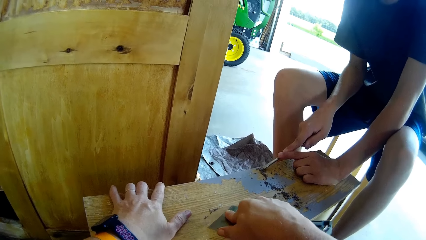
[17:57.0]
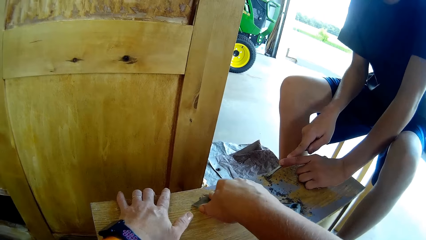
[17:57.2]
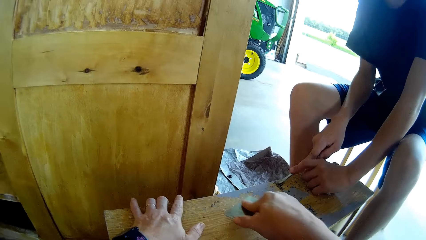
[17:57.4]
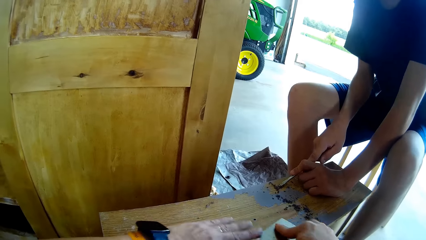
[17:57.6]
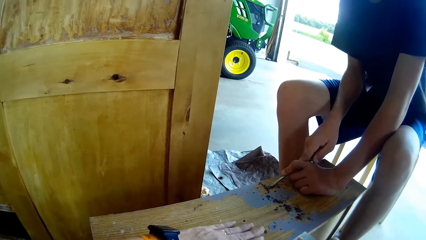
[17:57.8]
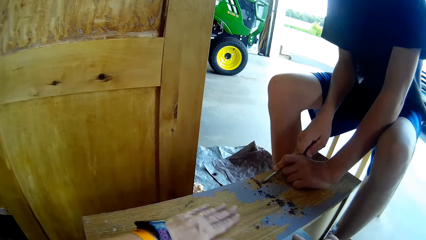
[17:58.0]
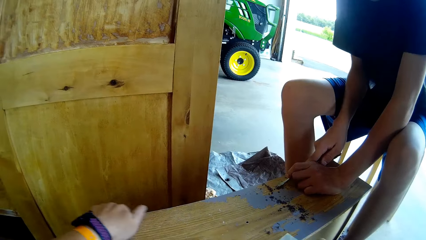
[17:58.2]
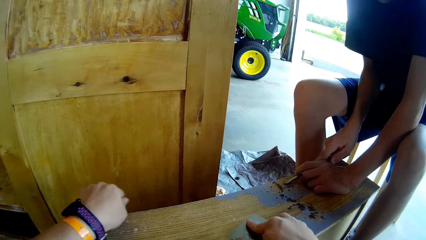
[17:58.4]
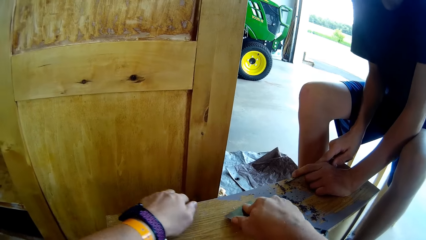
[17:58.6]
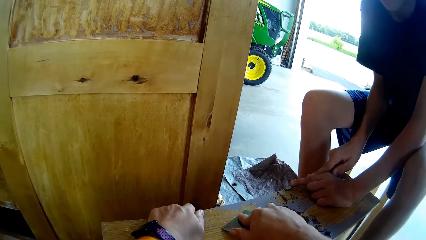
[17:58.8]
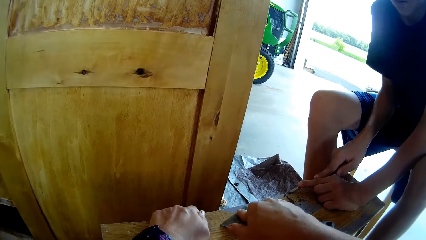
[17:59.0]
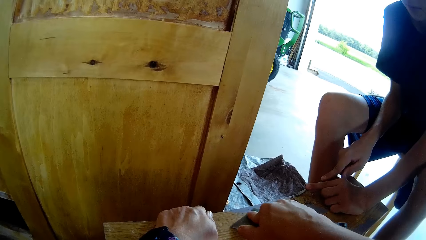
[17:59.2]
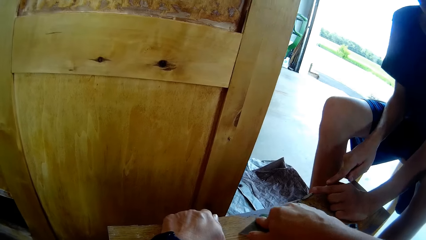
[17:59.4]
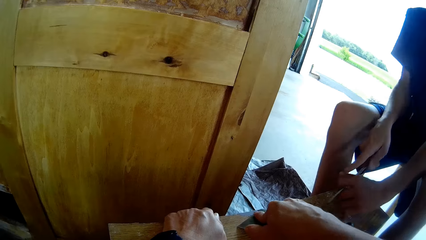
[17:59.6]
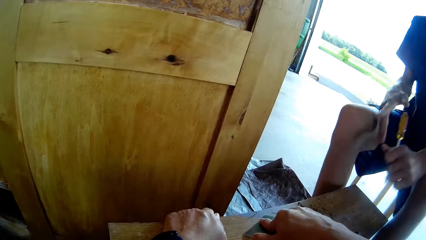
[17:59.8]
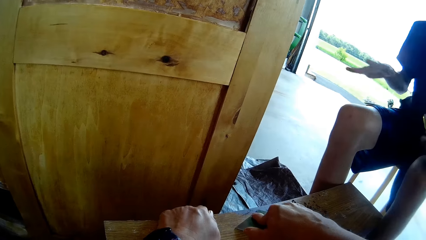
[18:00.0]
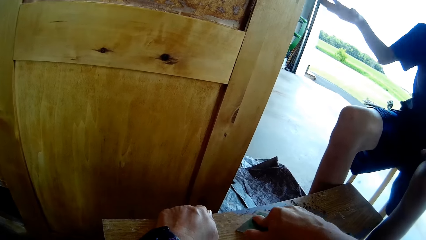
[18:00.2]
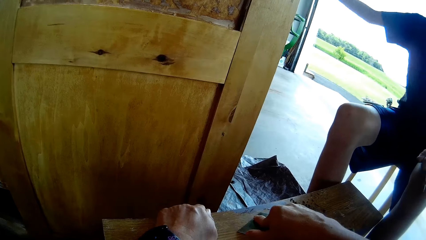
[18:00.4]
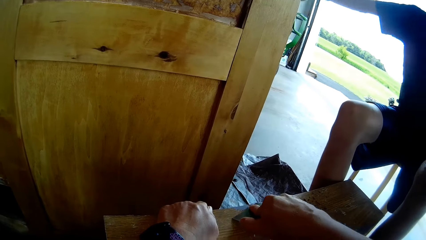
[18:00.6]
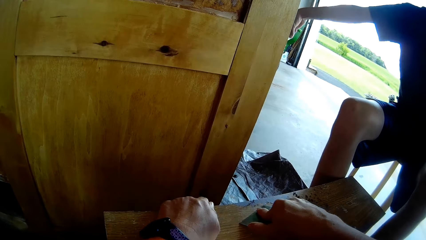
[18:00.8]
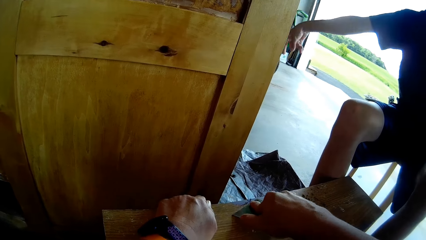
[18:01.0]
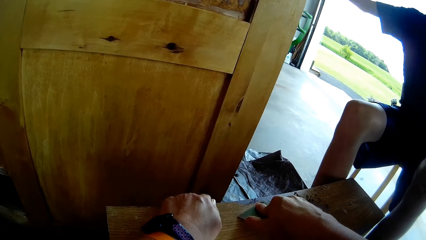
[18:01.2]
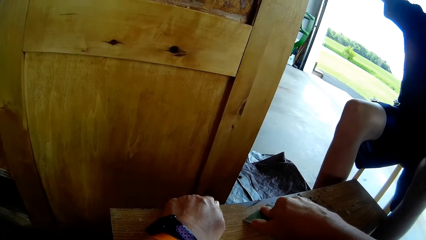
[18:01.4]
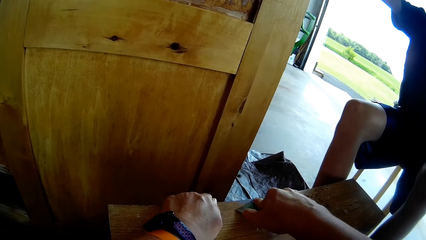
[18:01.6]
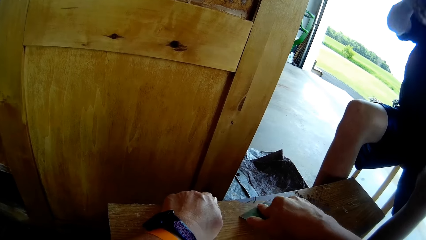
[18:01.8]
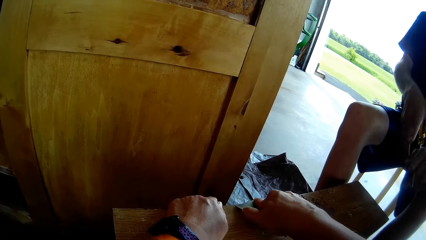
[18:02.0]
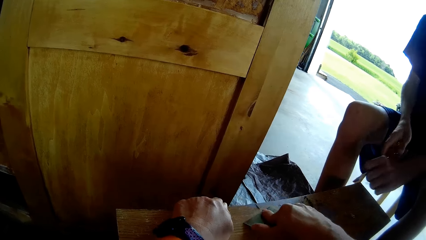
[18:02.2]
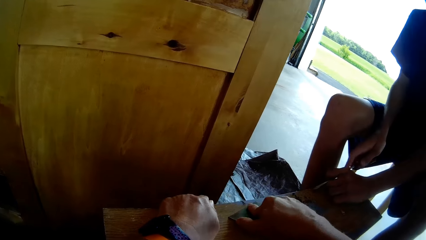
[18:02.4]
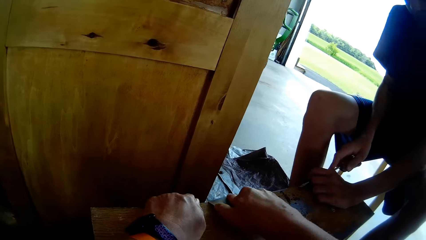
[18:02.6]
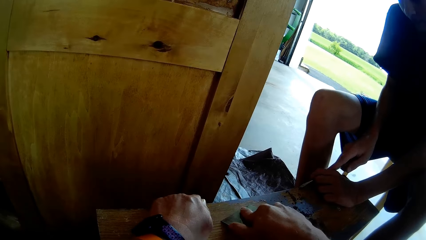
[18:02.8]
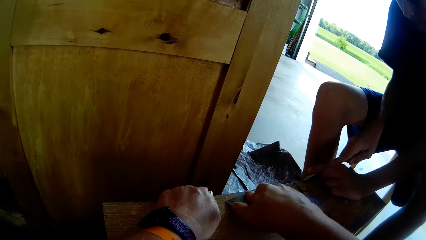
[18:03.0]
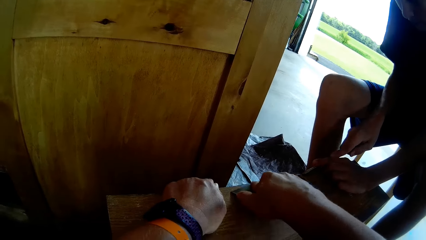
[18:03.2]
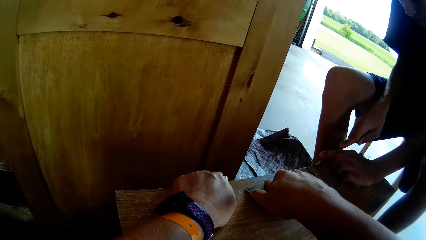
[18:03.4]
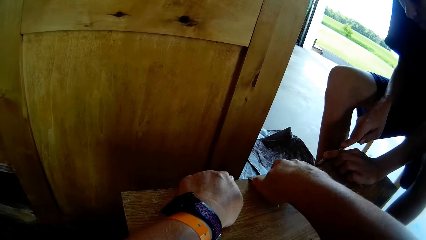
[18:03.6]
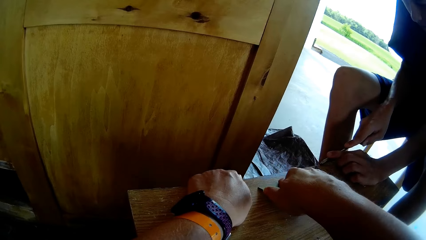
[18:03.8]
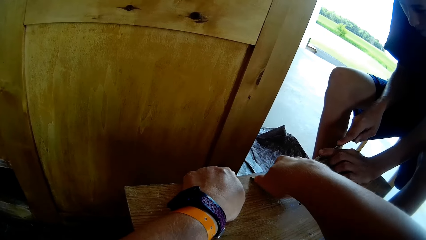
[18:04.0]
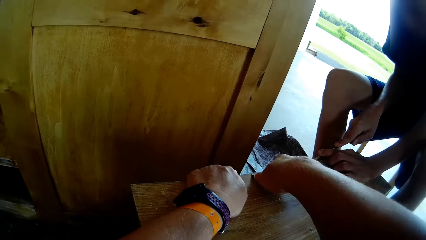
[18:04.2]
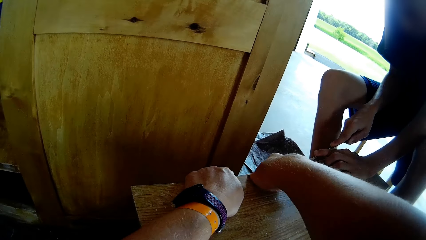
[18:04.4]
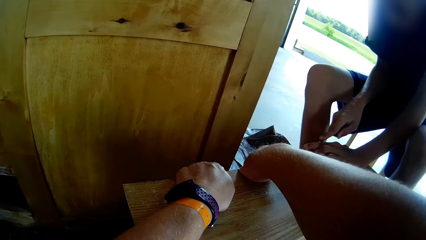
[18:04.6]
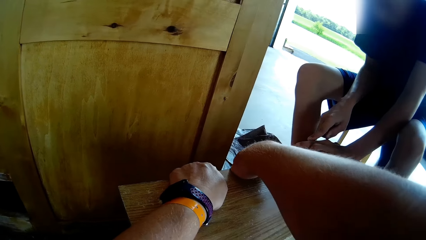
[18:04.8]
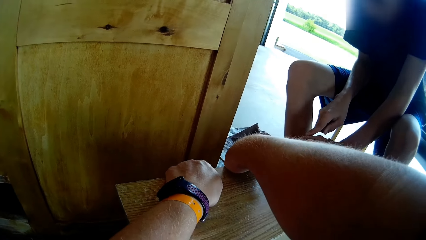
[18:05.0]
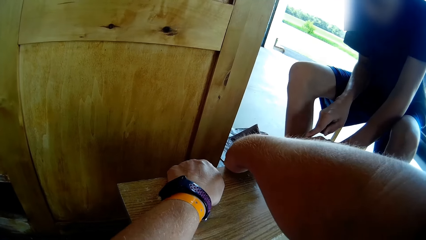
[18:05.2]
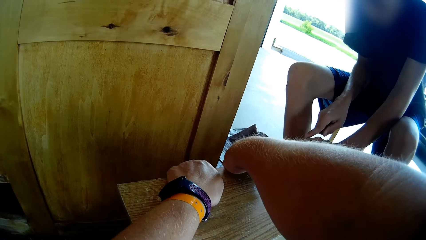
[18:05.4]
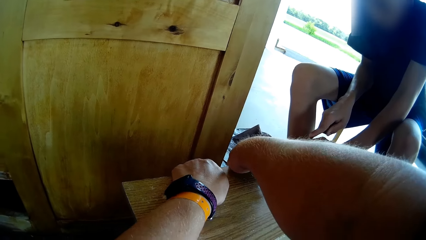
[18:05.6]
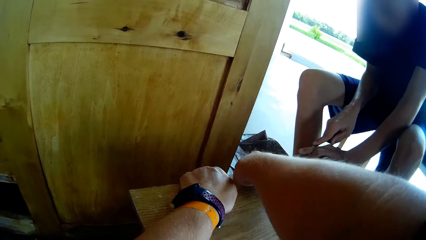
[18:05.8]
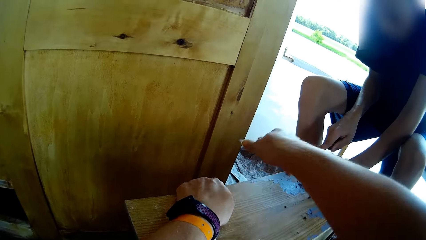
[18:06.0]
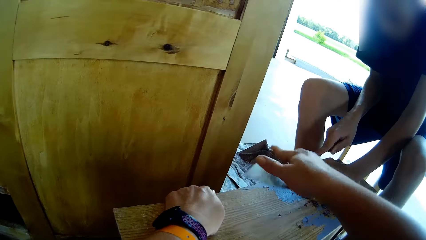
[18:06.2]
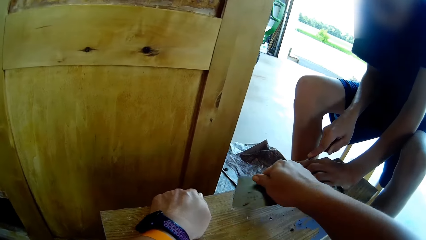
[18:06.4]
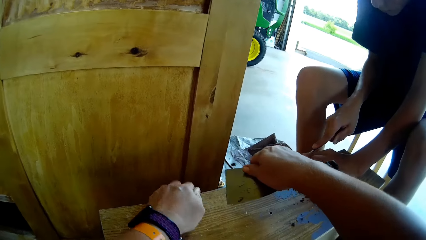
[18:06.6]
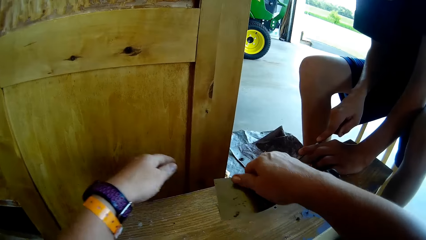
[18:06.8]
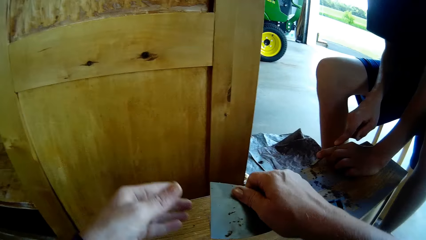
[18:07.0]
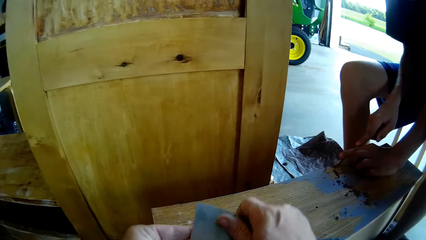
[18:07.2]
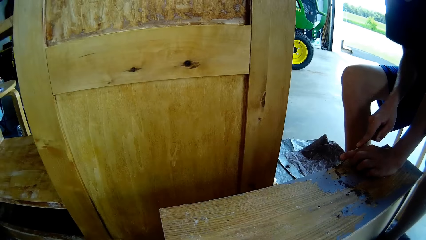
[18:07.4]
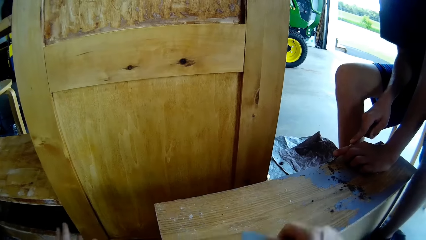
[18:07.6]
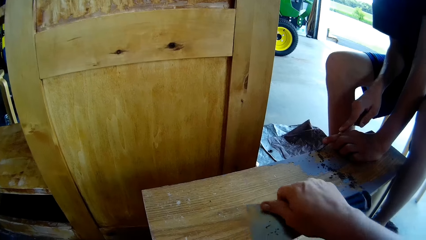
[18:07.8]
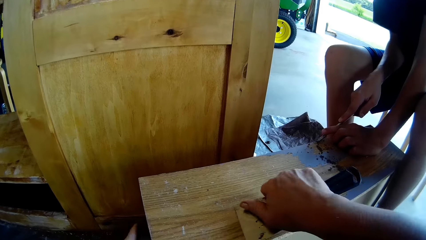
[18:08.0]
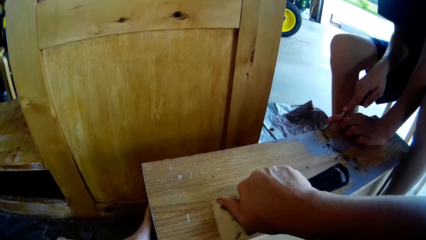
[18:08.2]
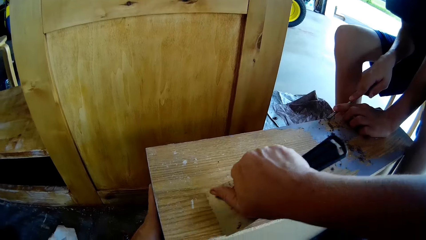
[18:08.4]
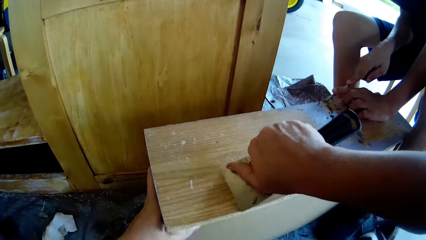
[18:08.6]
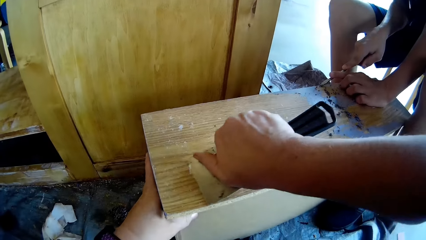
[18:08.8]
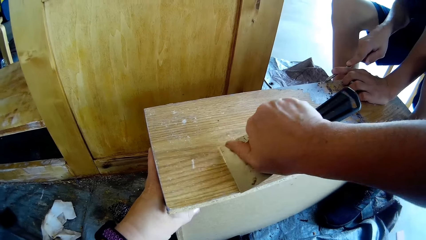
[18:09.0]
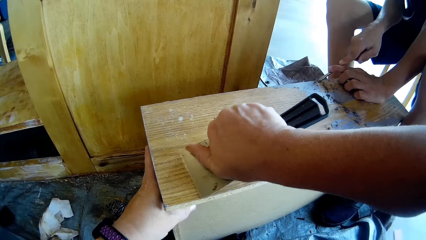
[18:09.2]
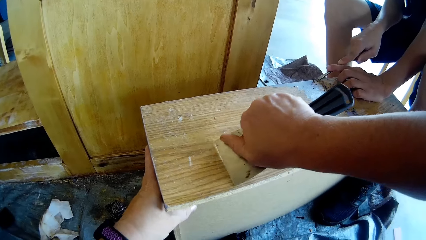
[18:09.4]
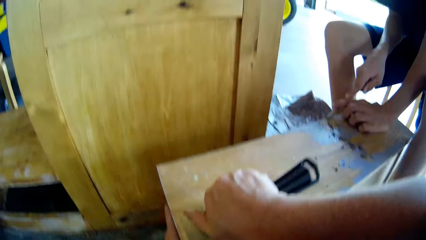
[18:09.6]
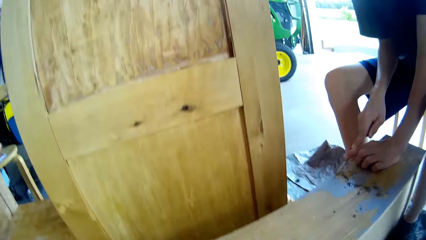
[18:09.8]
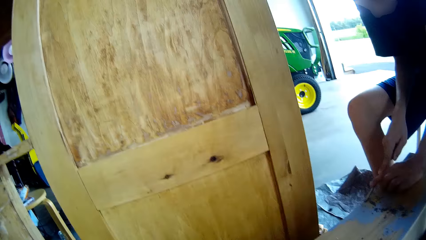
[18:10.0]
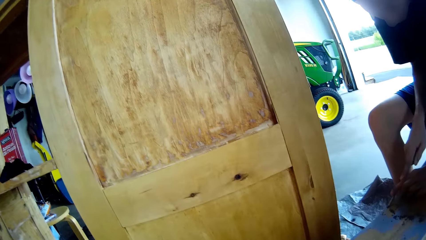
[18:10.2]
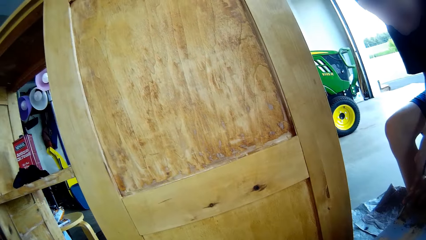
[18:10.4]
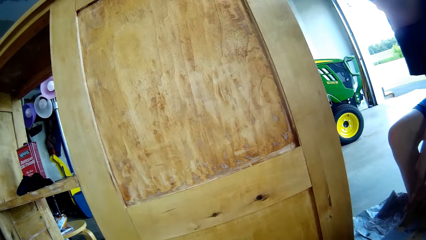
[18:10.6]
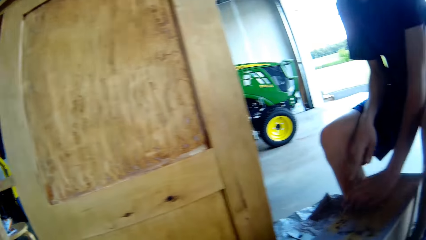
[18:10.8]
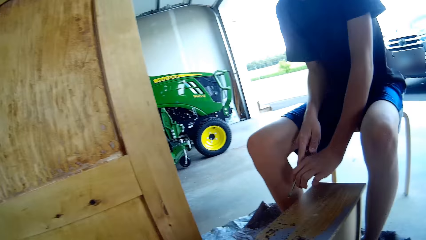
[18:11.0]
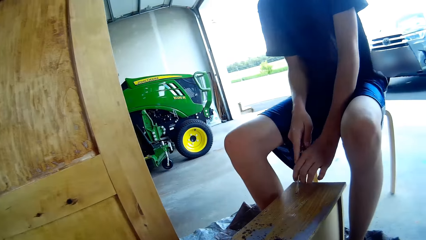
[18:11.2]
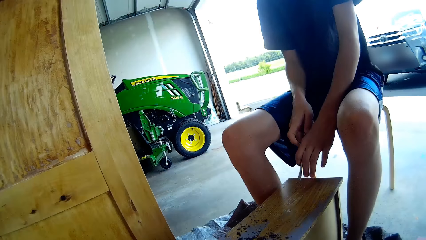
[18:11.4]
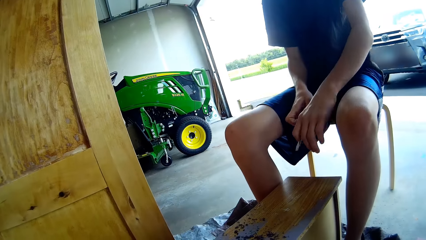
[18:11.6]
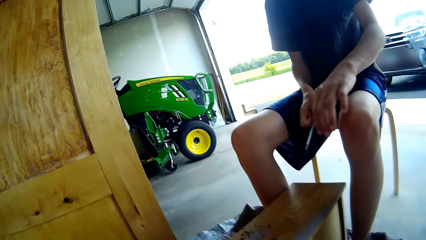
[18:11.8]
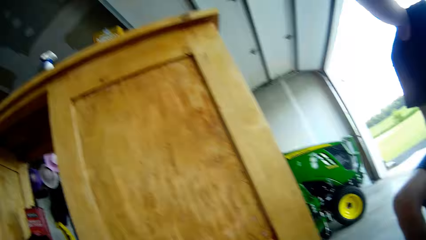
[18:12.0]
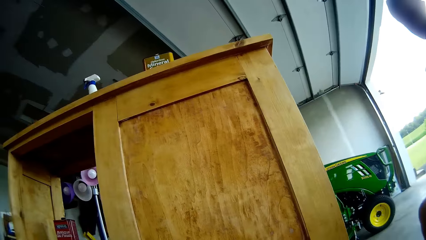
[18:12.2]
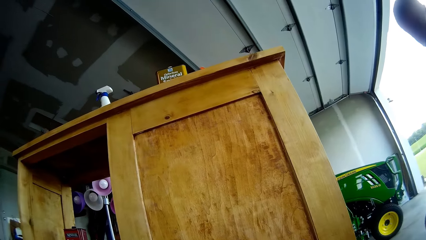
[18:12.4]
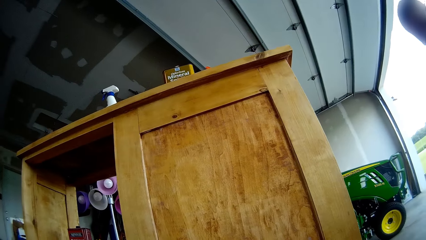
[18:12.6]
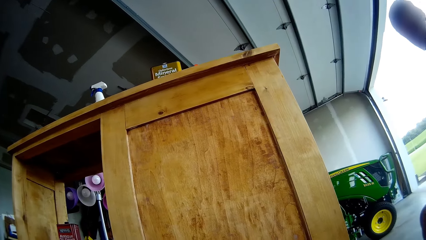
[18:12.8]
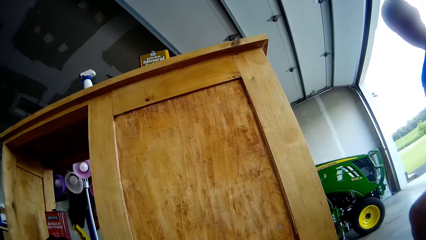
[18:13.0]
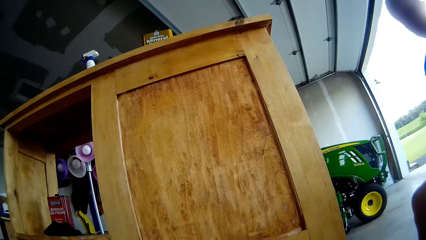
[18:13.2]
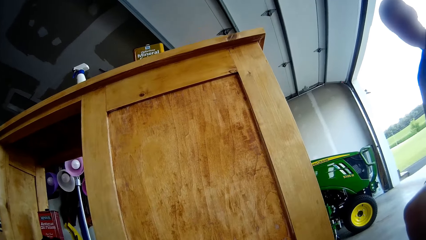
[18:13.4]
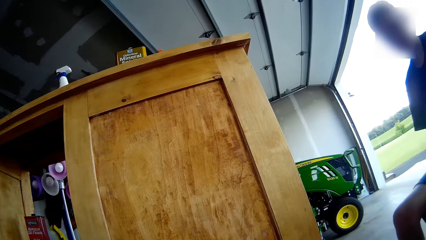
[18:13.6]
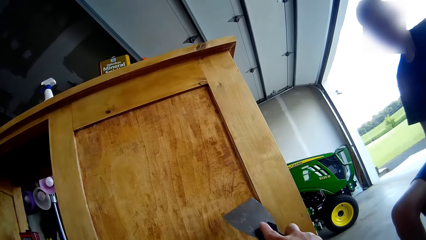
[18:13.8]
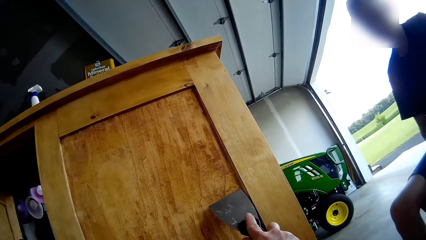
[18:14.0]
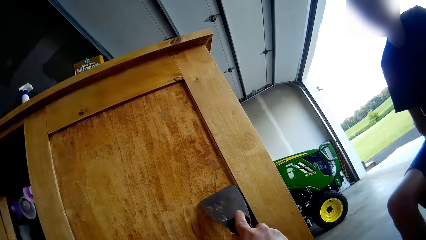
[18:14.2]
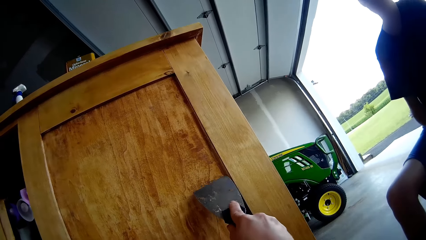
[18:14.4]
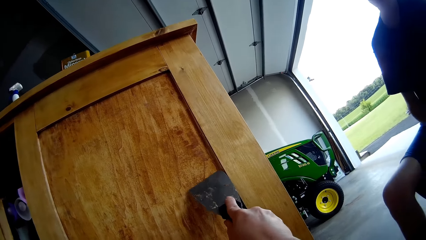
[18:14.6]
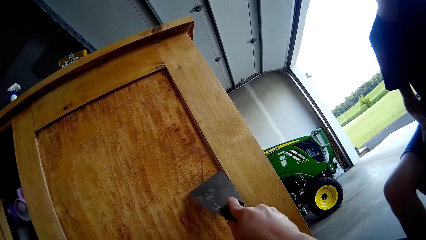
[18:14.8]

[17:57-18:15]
The camera wearer rubs the wood with her left hand. She holds the drawer. She scrapes off the paint from the wood with a scraper. A boy moves his hands away from the drawer, stretches his hands and moves his hand. The boy scrapes the wood with the screwdriver. The camera wearer removes the scraper from the wood. She removes paint from the scraper. She scrapes off the paint from the wood with the scraper. She holds the drawer. She looks around. The boy moves his hand away. The camera wearer looks at the boy. The boy removes the screwdriver from the wood. The camera wearer looks at the storage cabinet. She scrapes the table.
